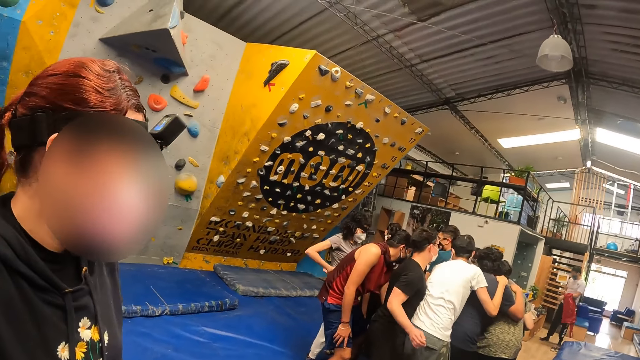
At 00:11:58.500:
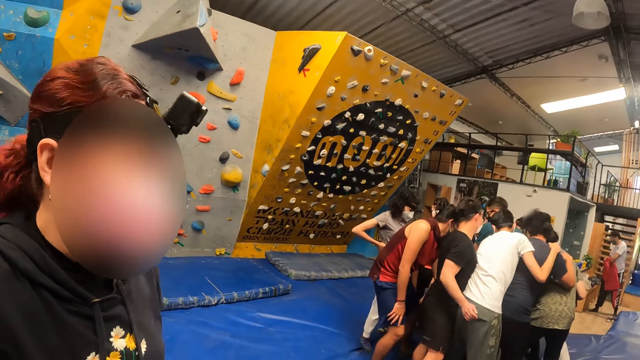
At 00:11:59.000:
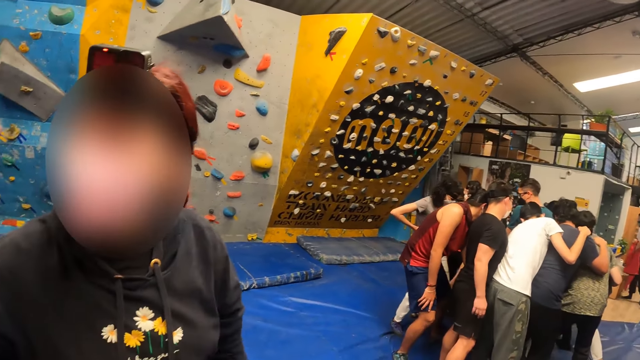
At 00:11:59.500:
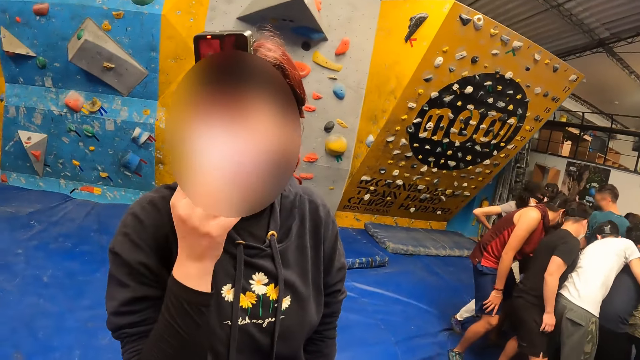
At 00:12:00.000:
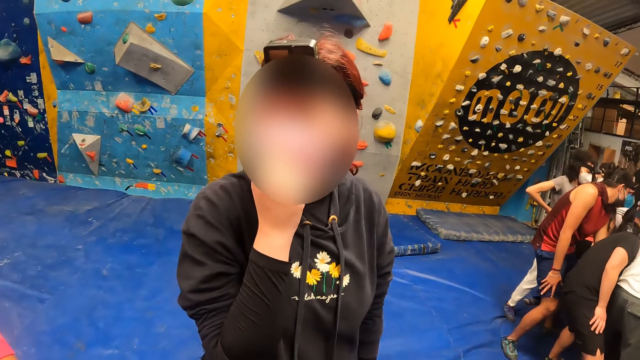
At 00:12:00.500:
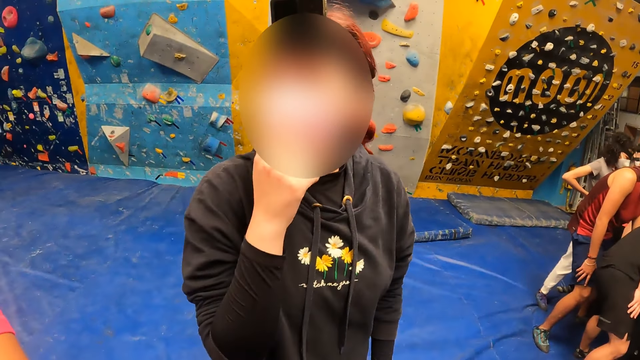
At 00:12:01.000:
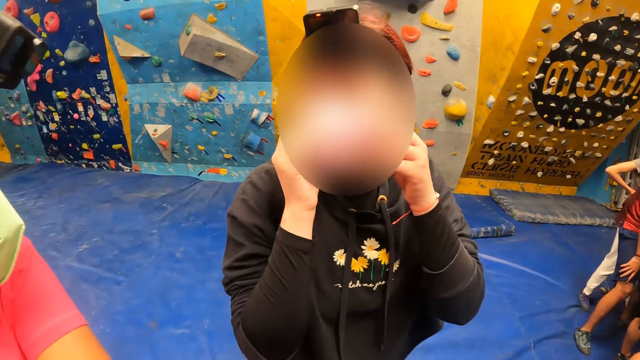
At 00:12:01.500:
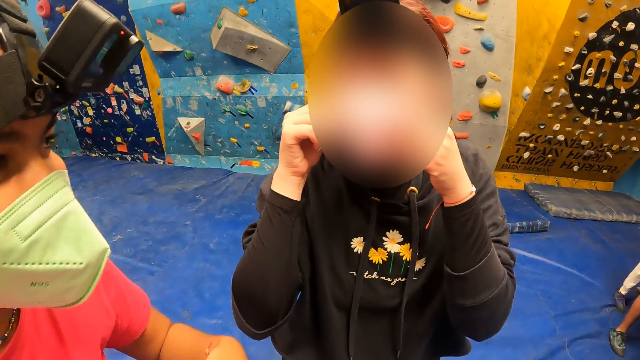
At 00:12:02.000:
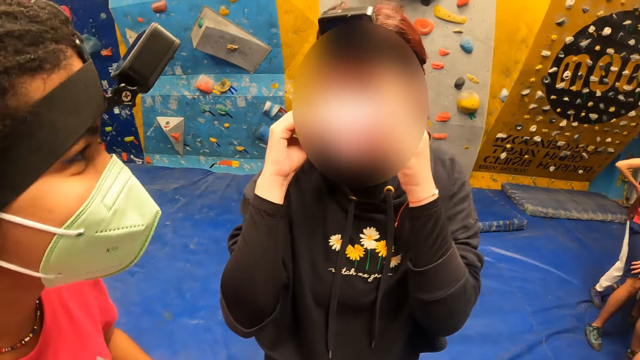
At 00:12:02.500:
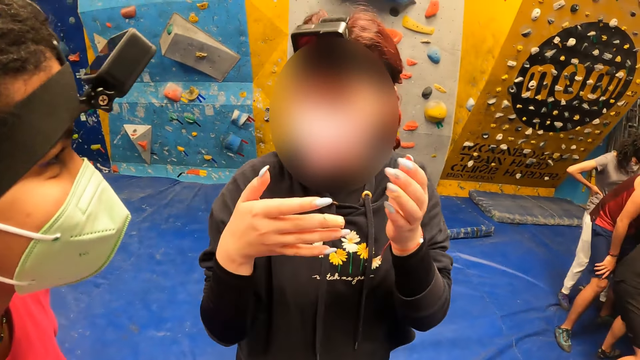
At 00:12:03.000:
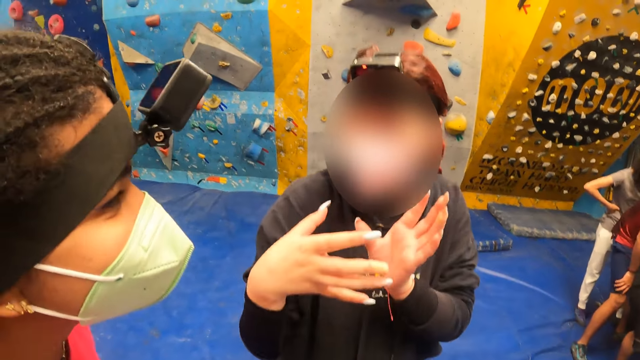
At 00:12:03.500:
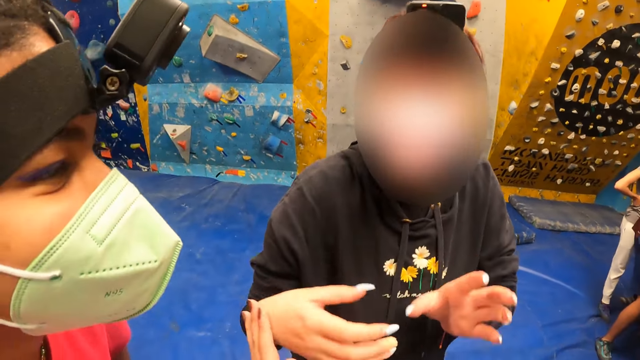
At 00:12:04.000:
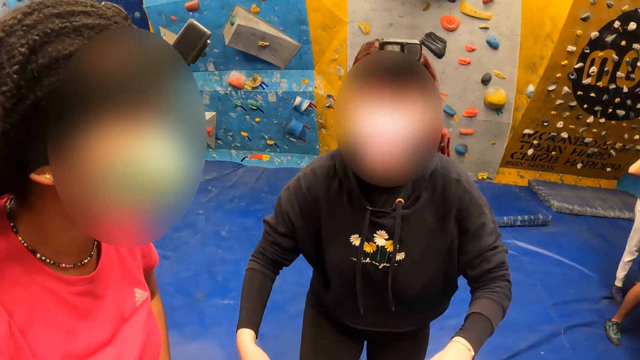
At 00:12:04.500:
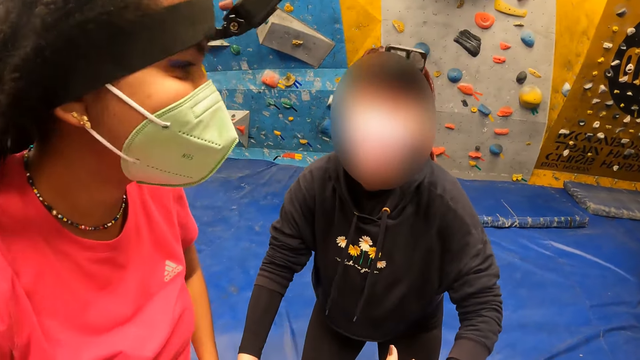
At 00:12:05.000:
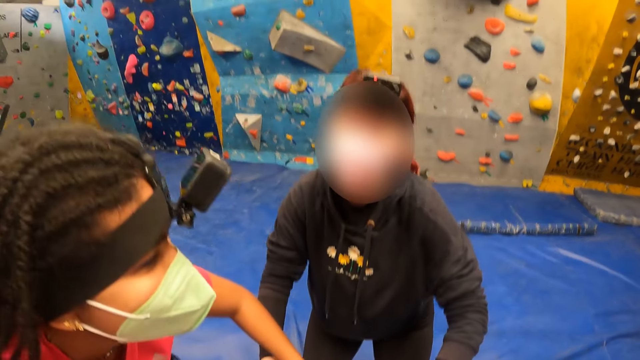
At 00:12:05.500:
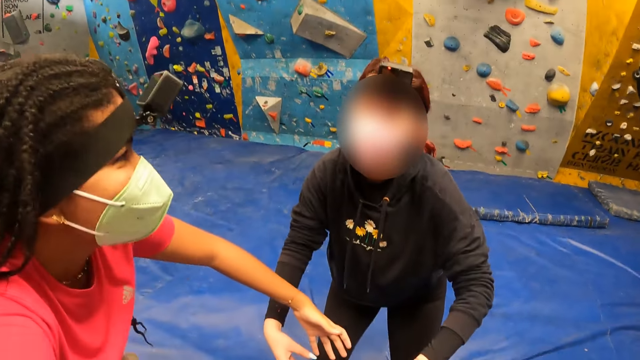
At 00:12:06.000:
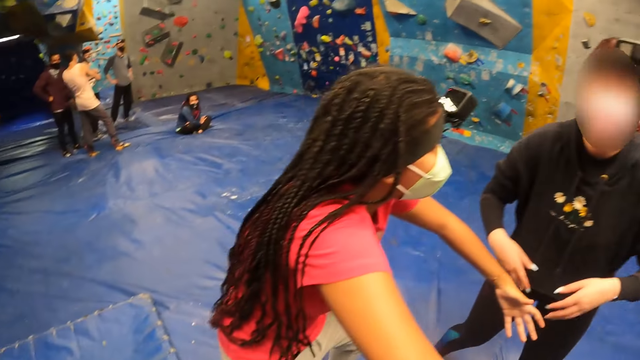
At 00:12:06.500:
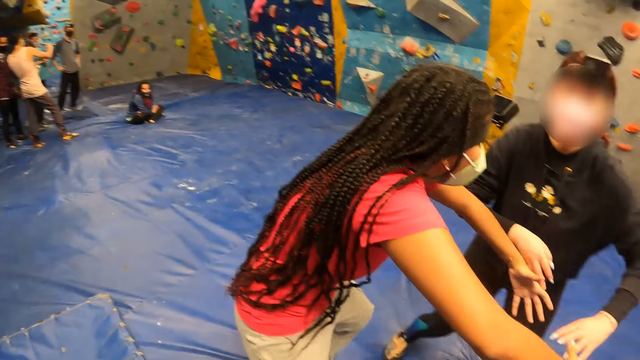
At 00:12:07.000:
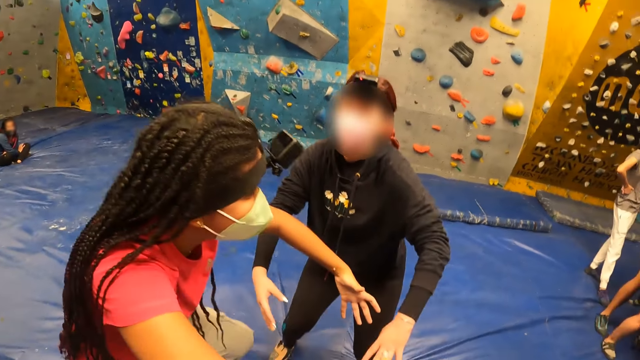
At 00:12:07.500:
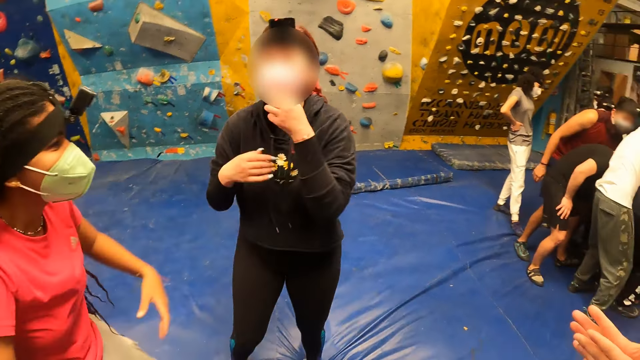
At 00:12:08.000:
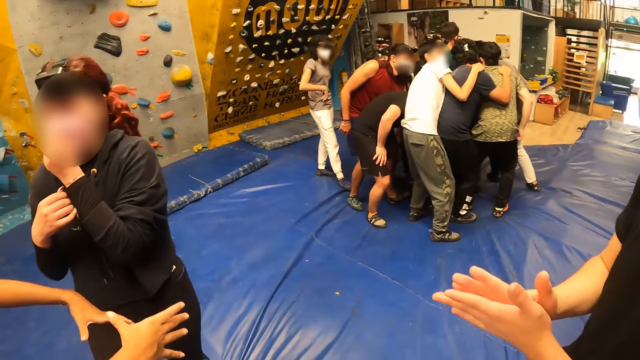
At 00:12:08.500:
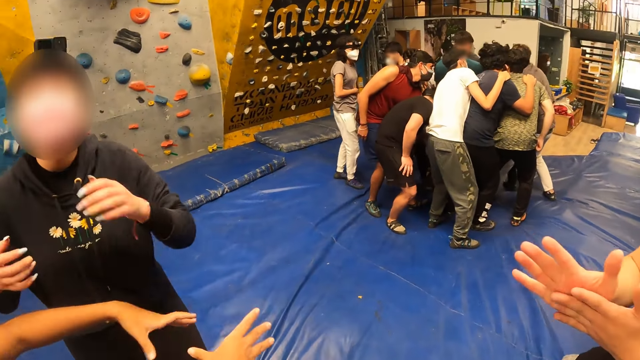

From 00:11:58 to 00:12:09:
A lady fidgets.

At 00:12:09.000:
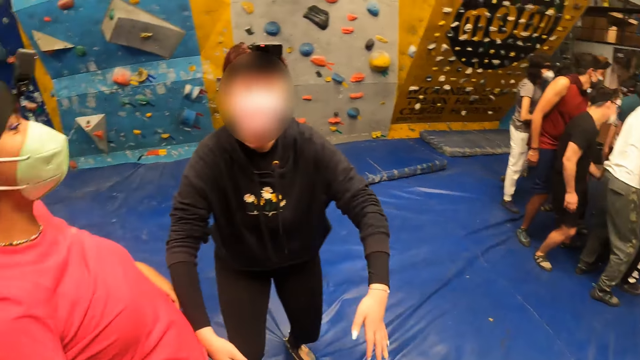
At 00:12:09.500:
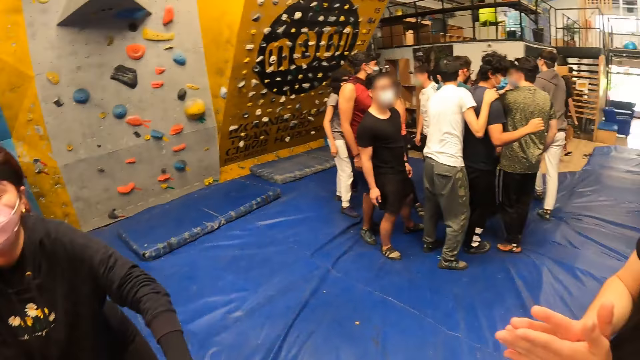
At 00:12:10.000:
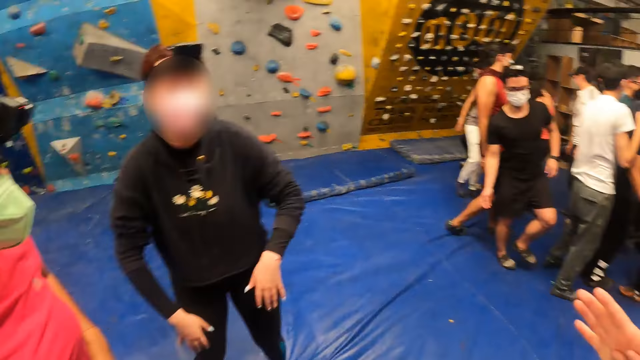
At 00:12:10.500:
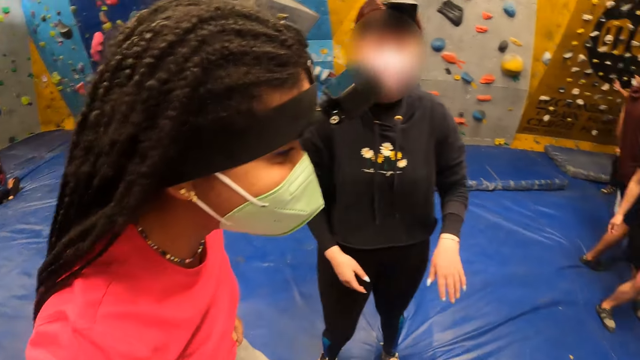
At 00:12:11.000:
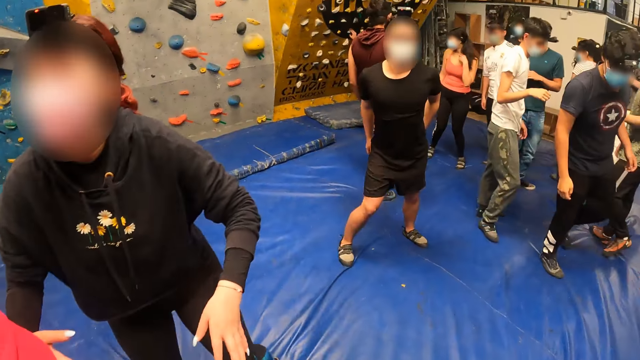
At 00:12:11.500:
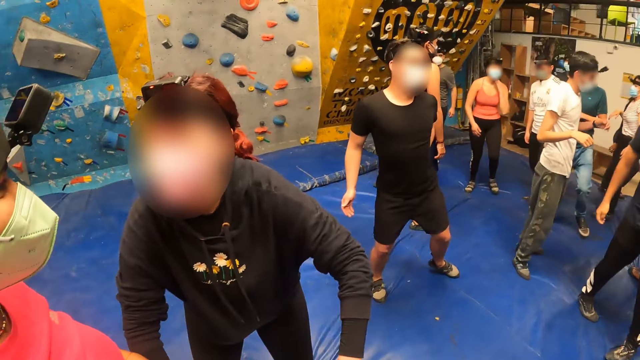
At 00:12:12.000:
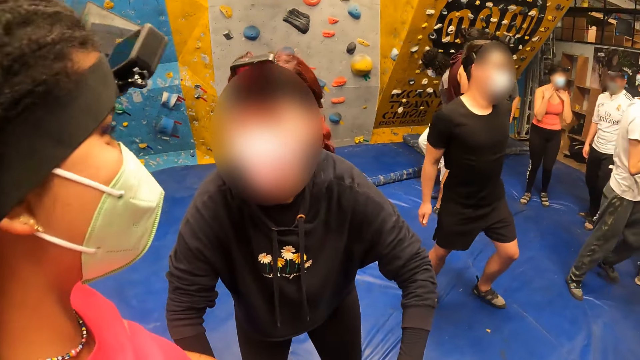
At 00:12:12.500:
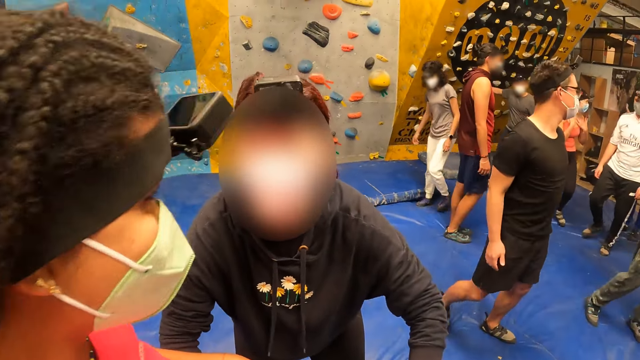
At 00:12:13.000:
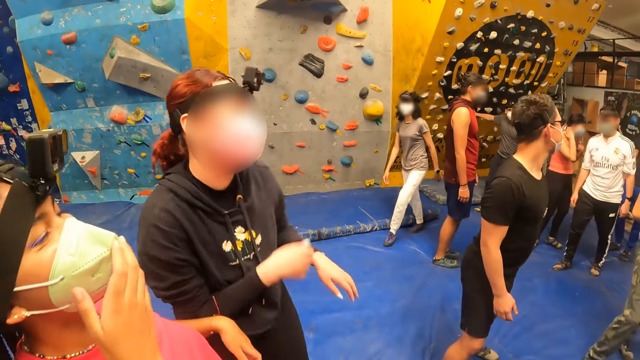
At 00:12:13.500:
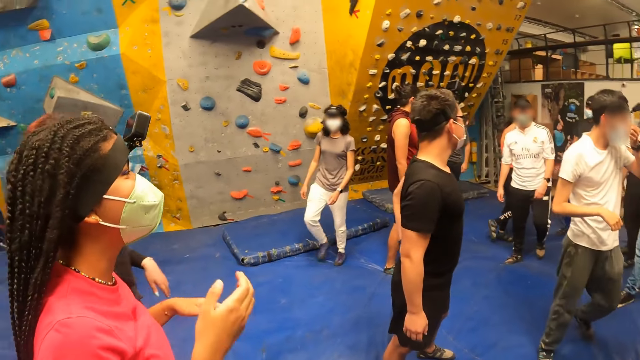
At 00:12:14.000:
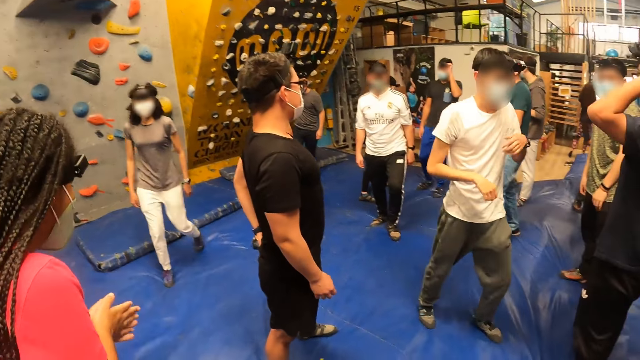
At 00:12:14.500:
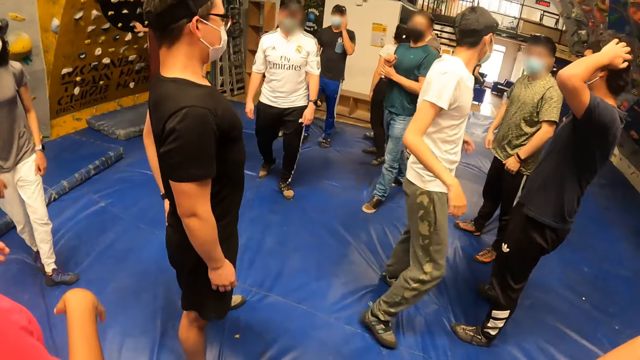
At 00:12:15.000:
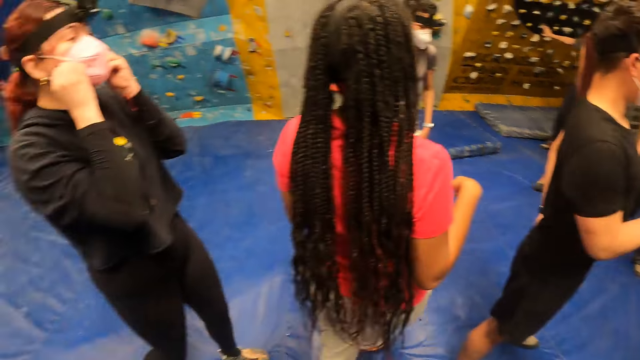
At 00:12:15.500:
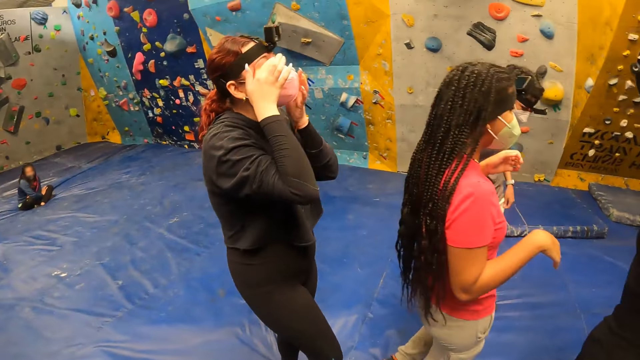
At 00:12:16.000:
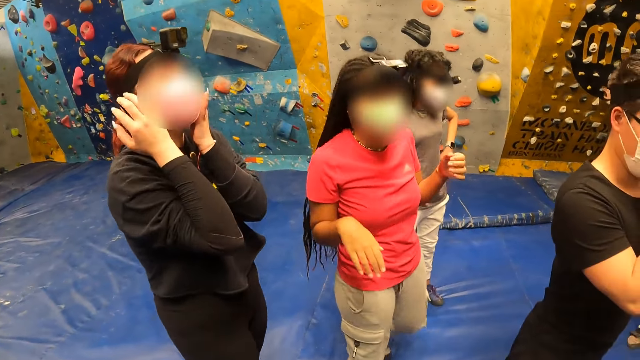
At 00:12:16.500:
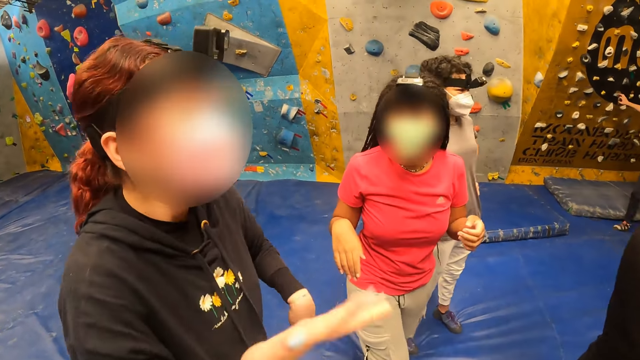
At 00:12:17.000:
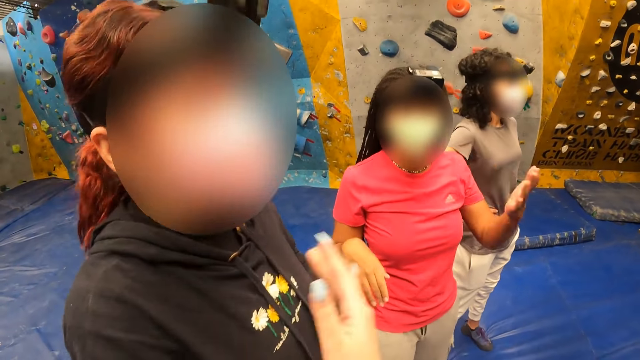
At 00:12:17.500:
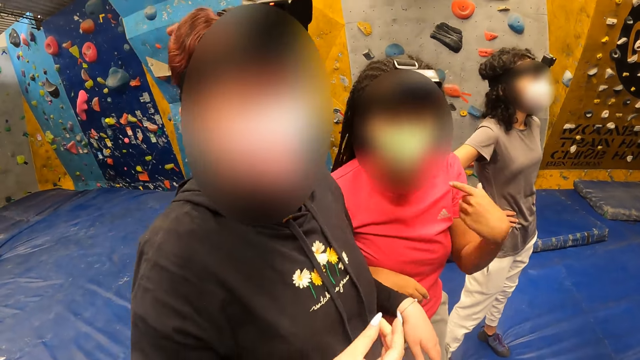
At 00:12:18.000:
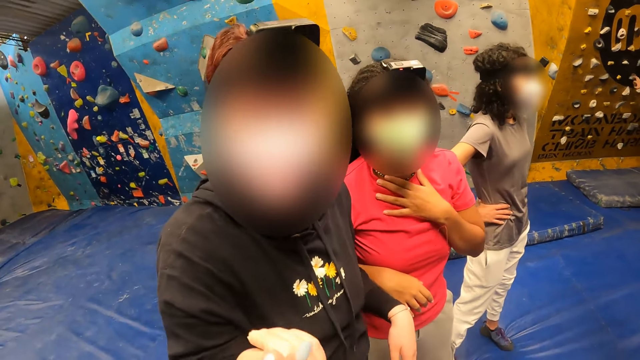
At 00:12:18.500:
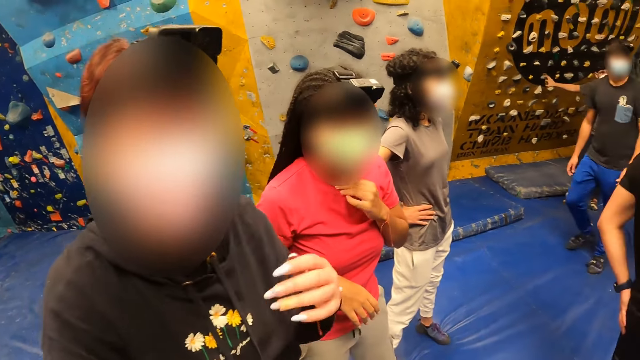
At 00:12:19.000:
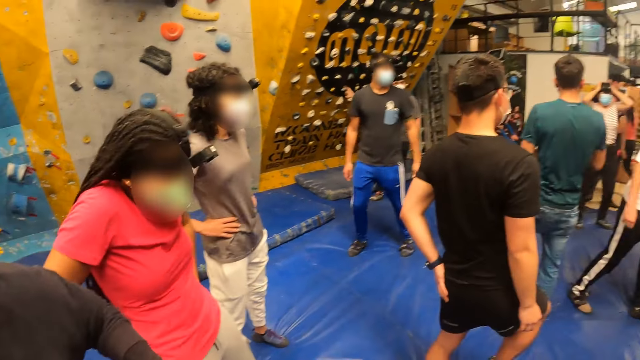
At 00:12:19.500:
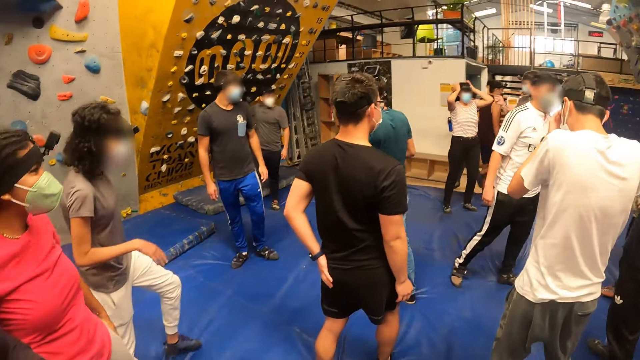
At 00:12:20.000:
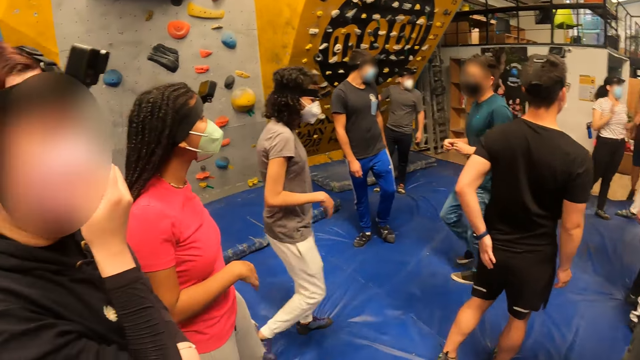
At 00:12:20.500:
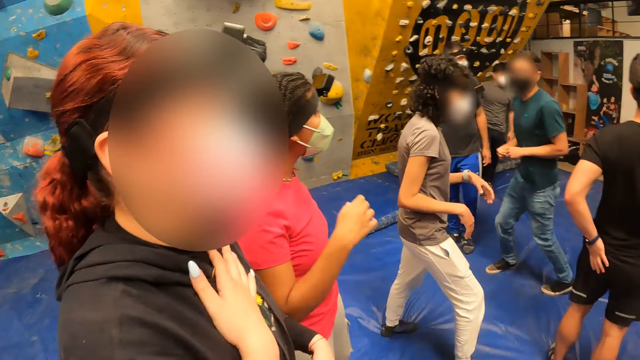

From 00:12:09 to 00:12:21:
A man fidgets. A lady walks on the floor. Another man fidgets.
